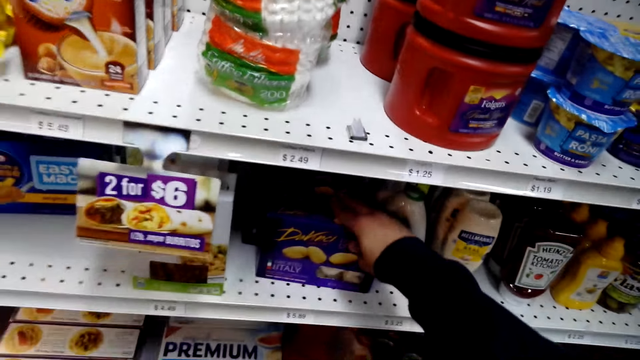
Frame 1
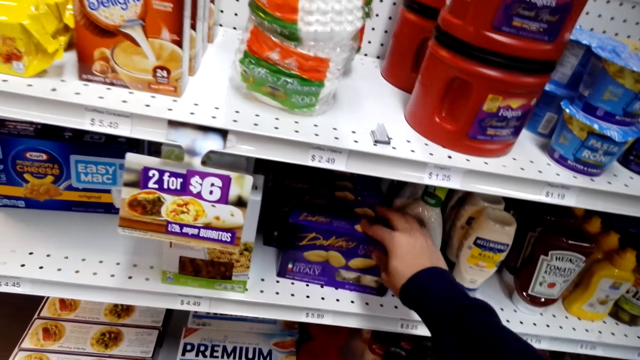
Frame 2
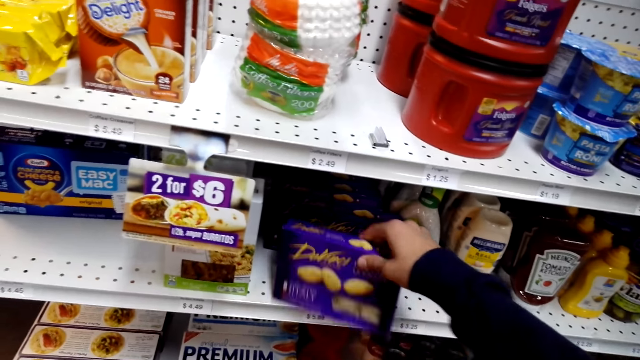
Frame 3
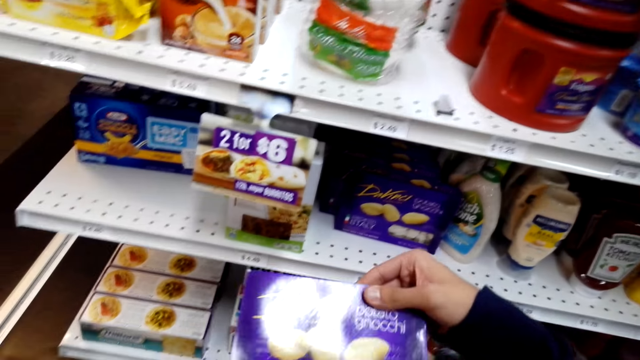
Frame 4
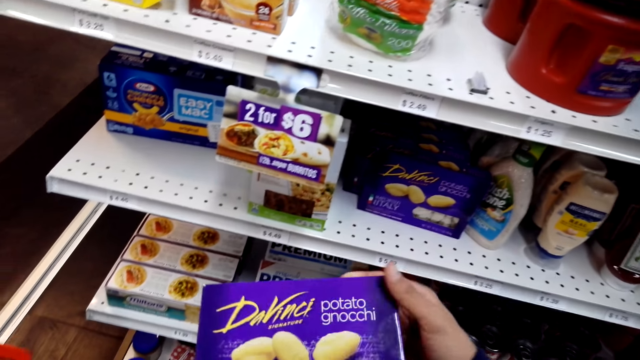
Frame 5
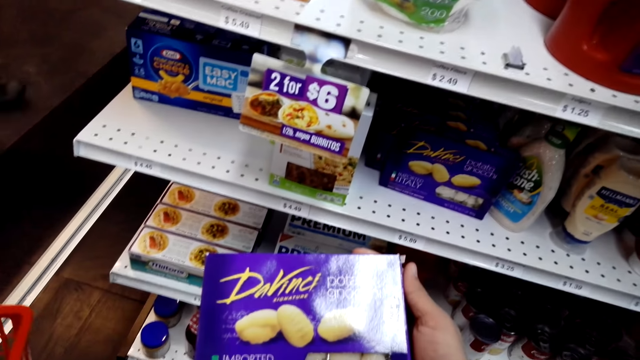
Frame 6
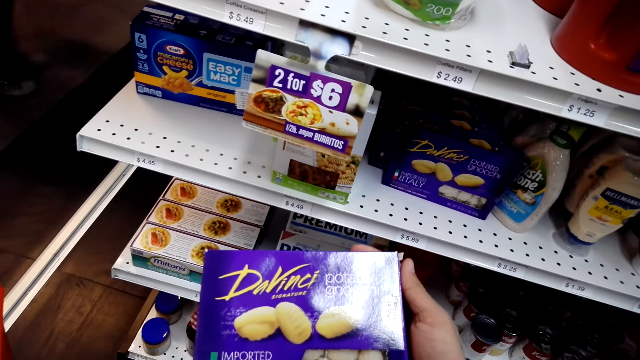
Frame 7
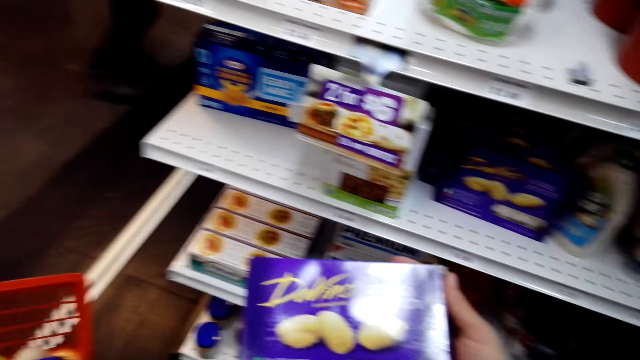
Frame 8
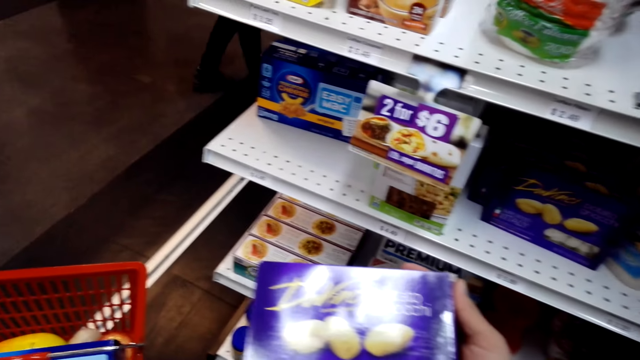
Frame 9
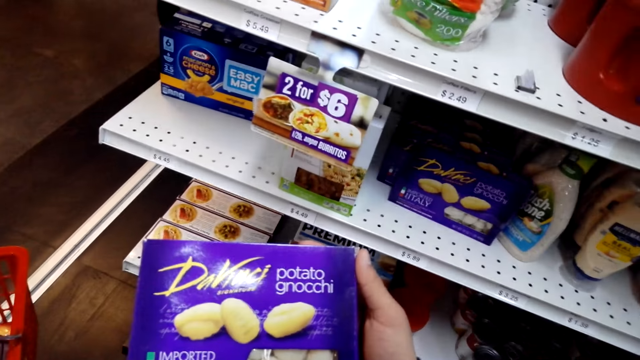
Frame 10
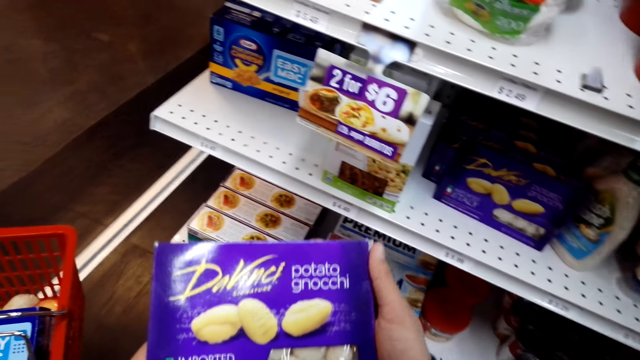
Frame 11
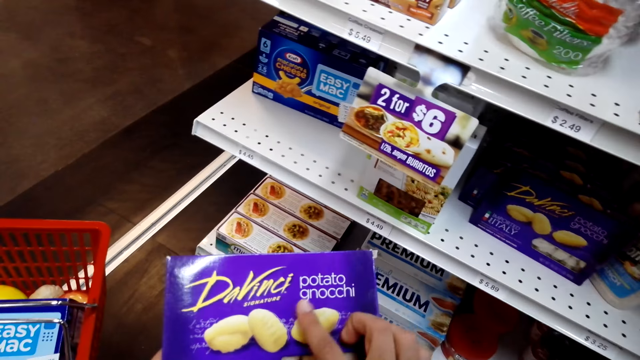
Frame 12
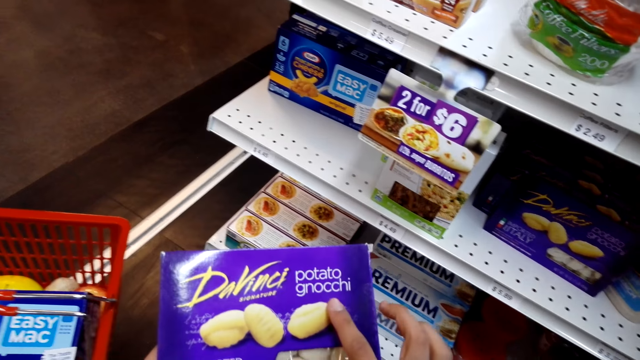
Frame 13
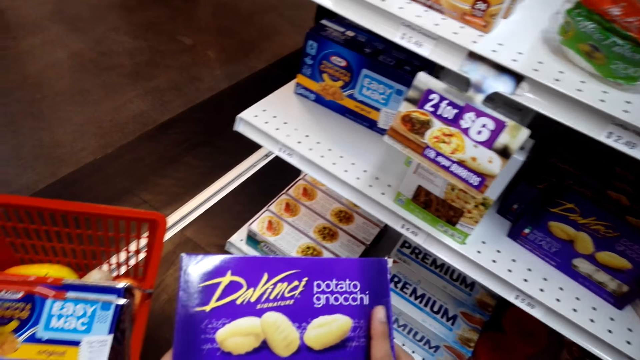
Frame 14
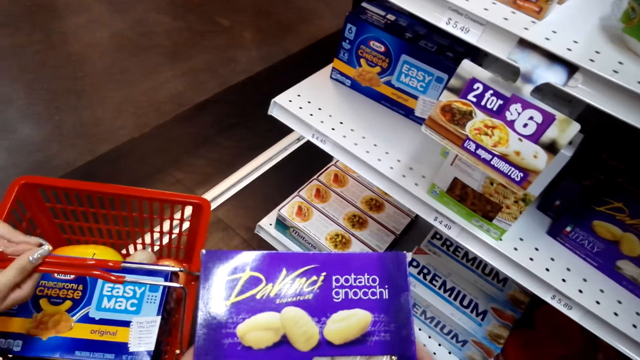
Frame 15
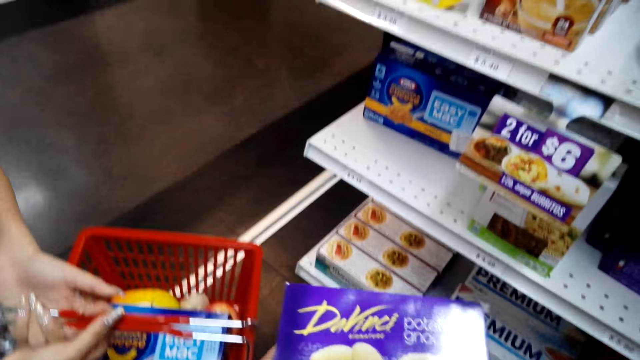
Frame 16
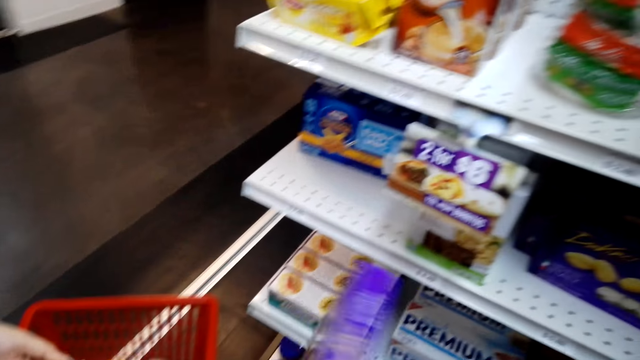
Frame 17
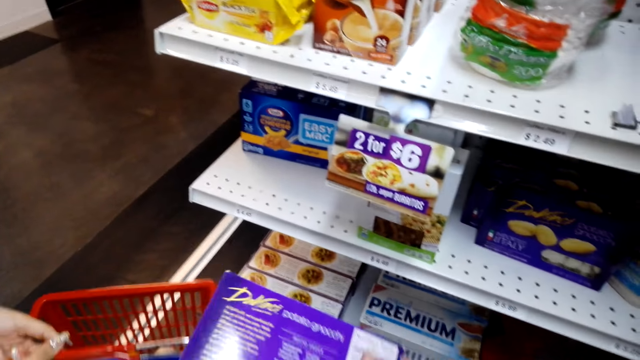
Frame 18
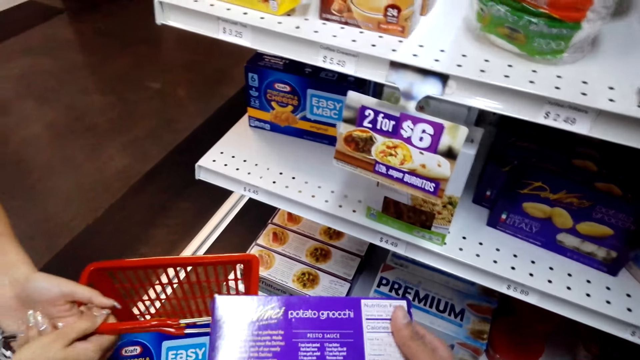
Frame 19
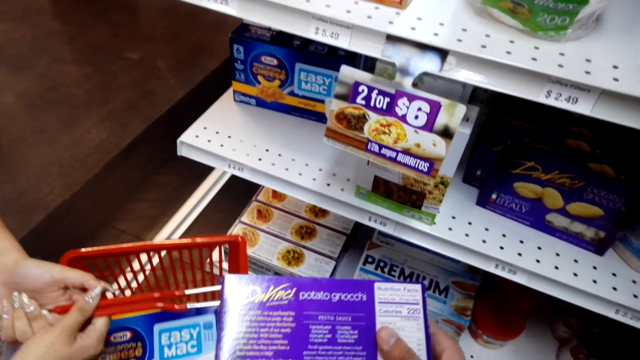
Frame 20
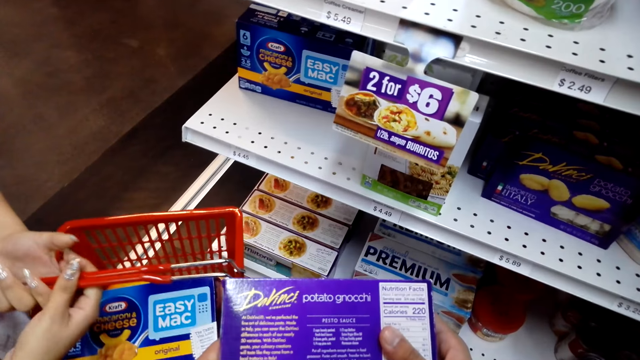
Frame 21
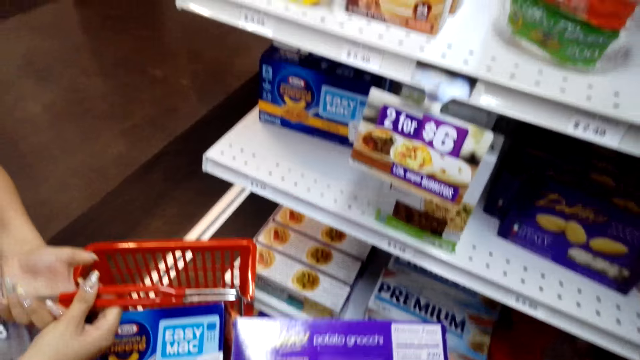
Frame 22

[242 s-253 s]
The camera wearer picks a product from the shelf. They stare at the box of potato gnocchi. They turn the box of potato gnocchi.

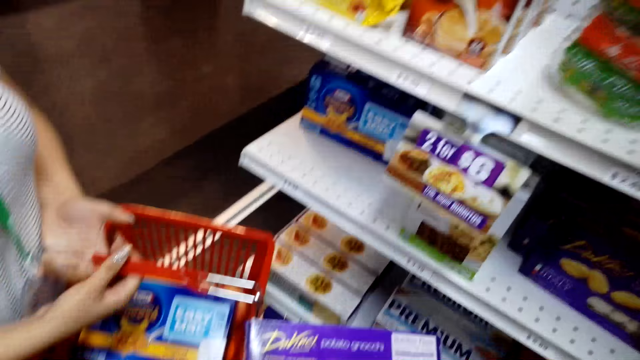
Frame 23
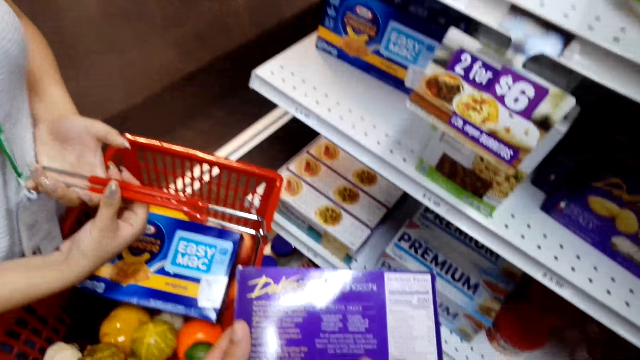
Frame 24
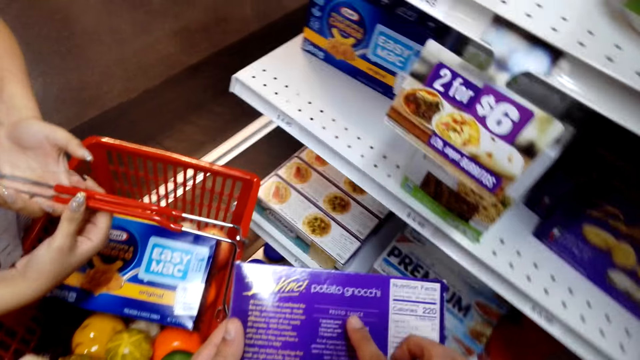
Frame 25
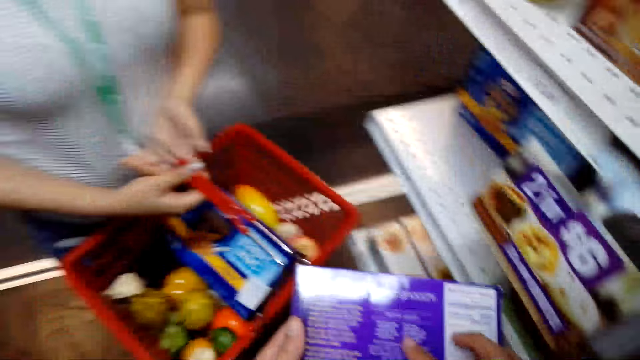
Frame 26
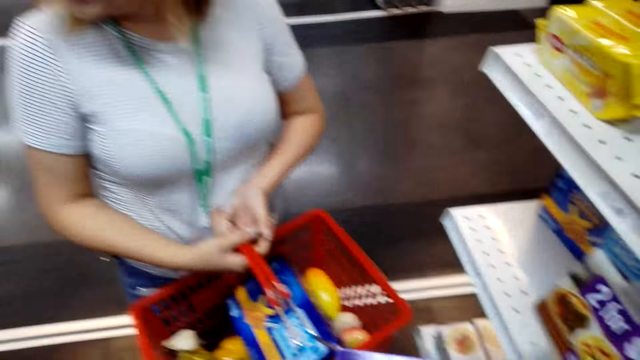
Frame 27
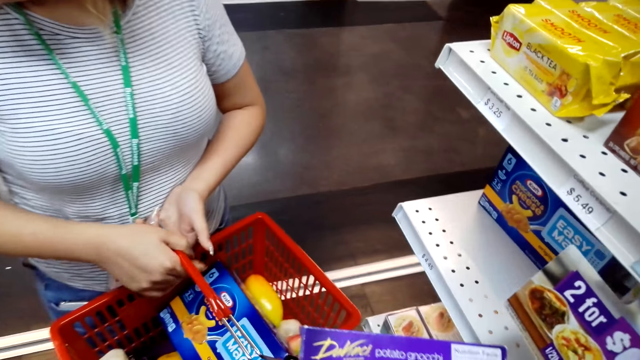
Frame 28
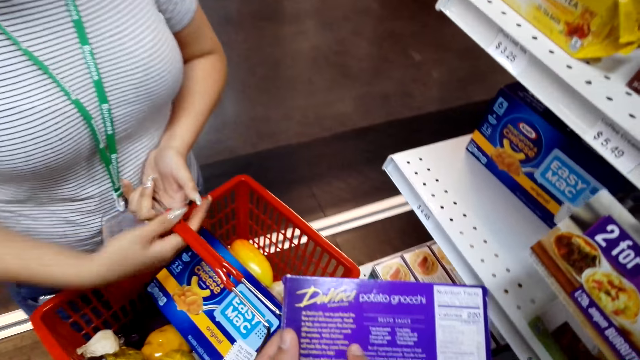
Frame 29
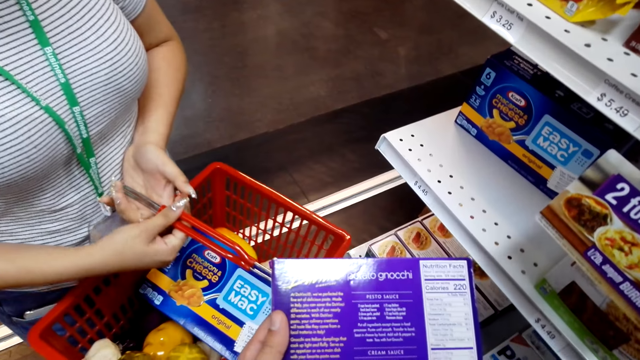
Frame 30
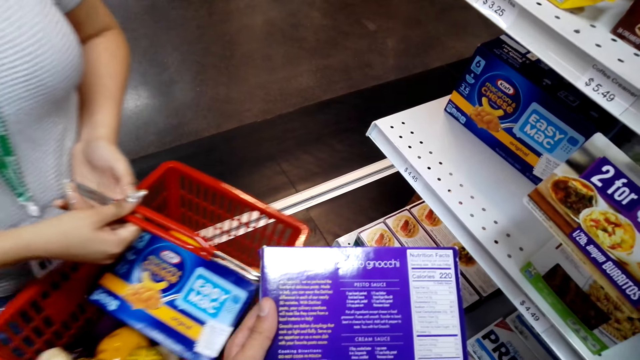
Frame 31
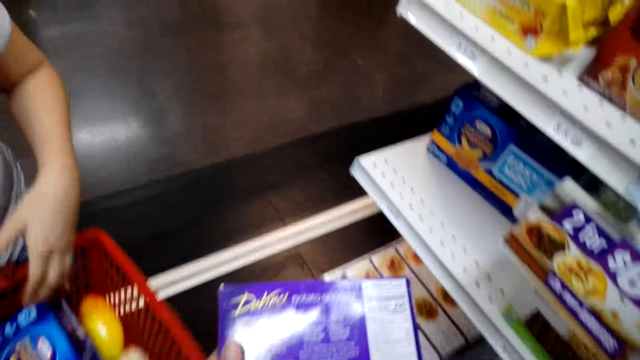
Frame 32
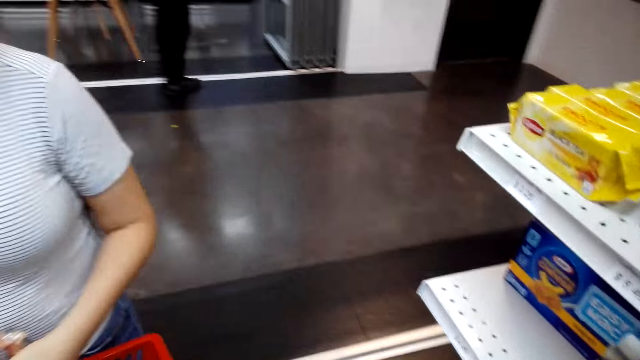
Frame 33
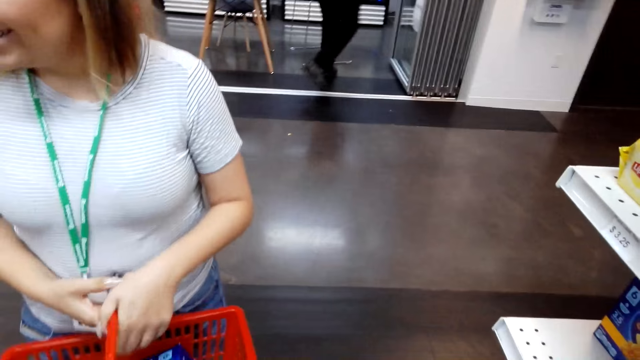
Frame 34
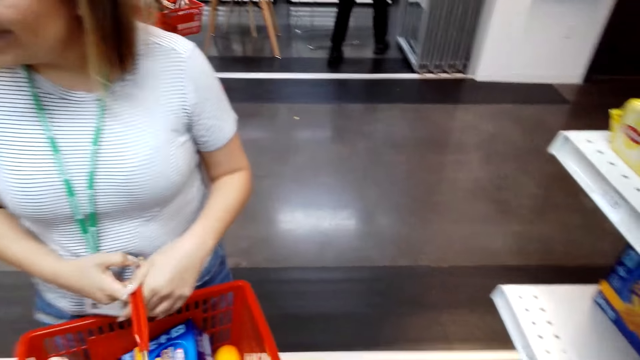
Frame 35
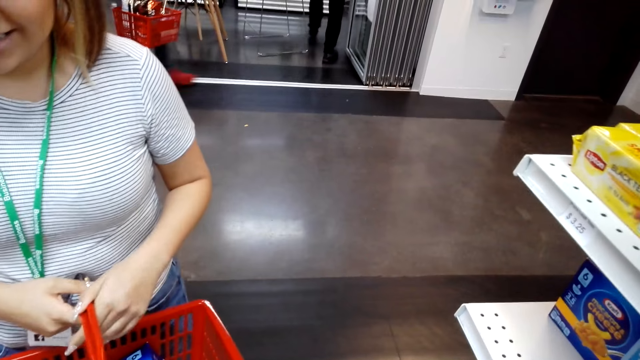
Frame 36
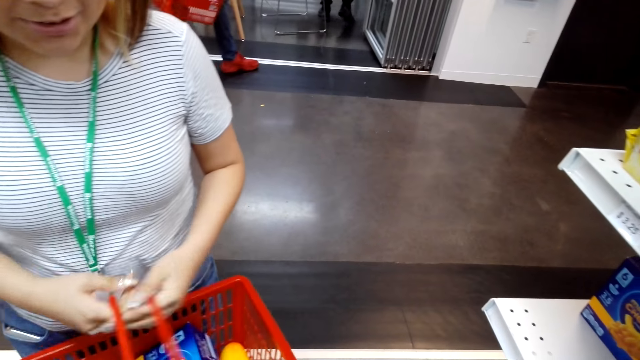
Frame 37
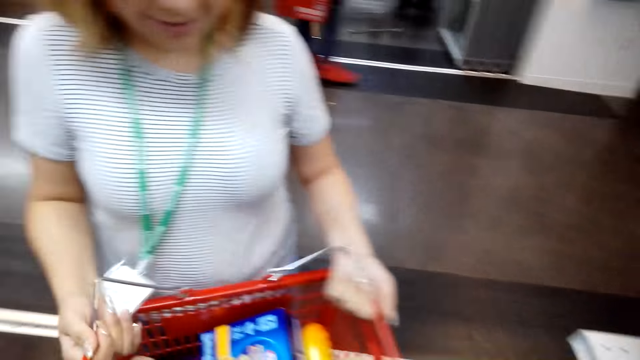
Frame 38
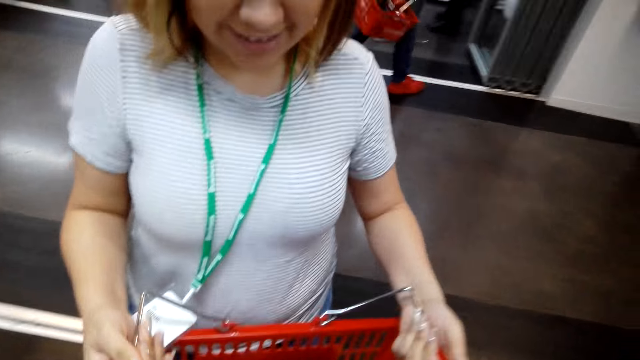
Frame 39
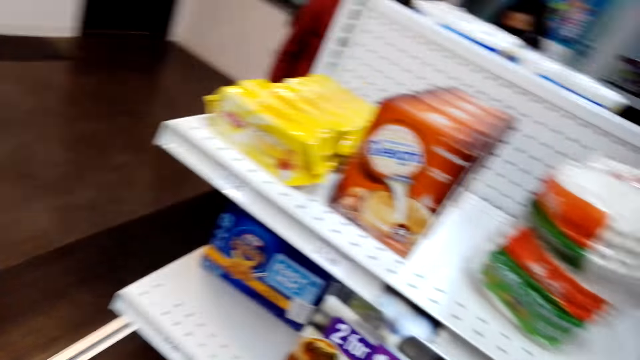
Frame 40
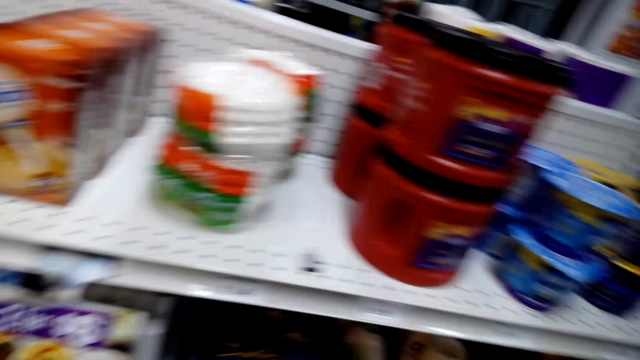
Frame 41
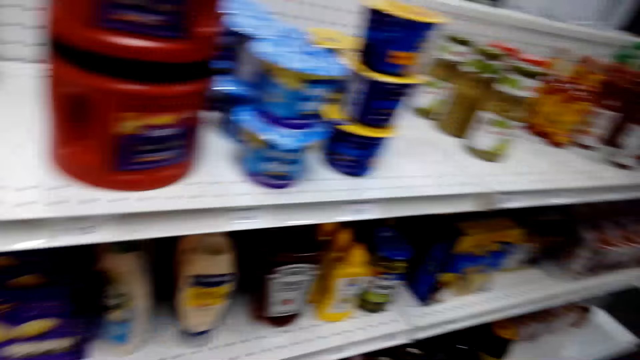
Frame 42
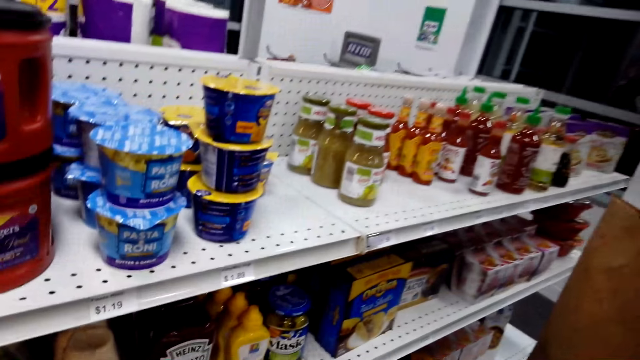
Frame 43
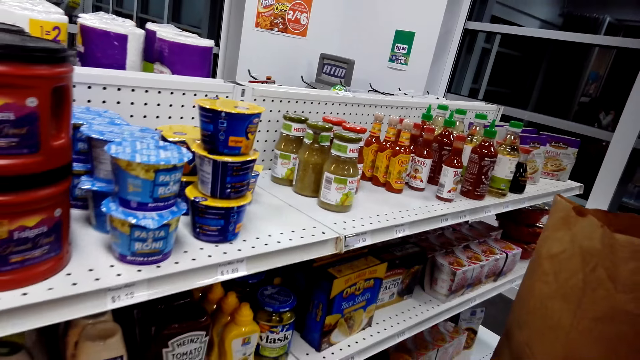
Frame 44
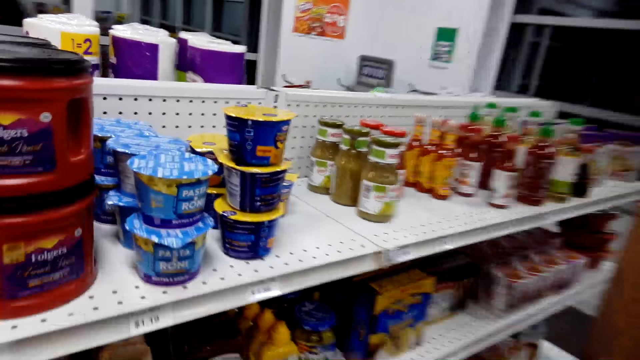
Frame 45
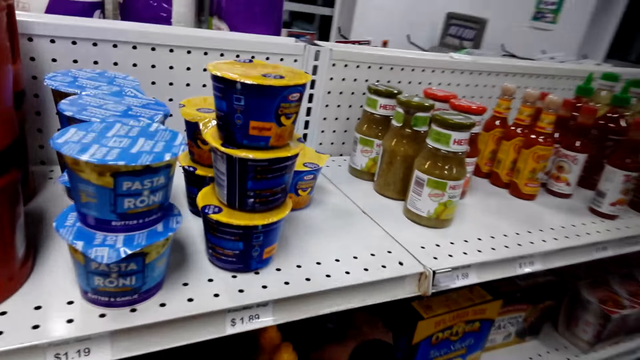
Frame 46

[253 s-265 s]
The camera wearer stares at the box of potato gnocchi. They touch the box of potato gnocchi. They stare at the lady. The lady swings both hands. The camera wearer stares at the shelf. They put the product in the cart.
